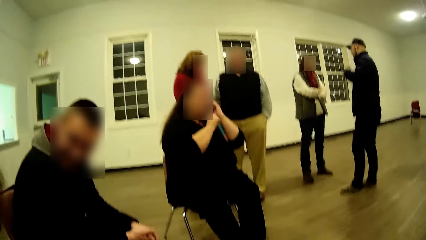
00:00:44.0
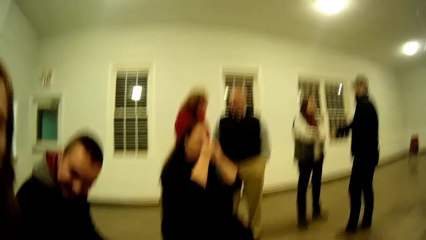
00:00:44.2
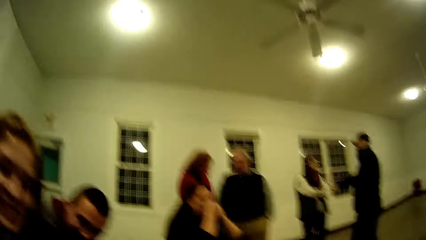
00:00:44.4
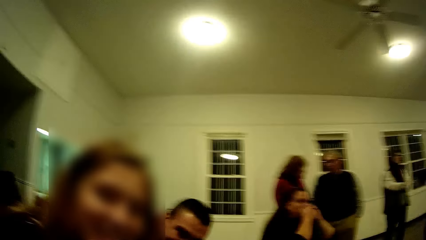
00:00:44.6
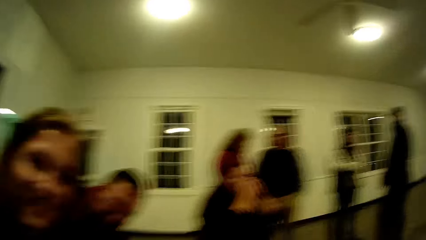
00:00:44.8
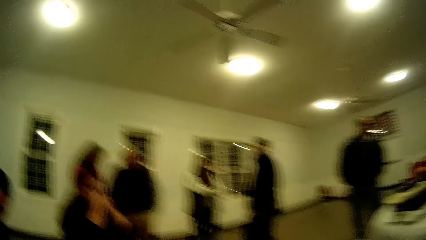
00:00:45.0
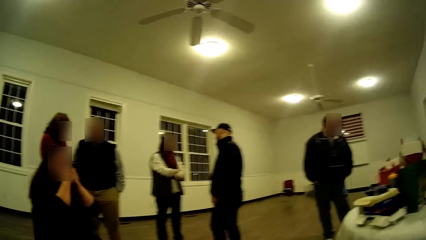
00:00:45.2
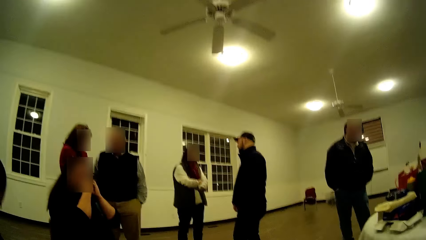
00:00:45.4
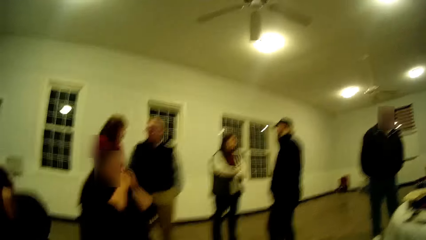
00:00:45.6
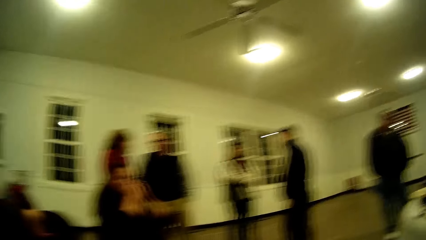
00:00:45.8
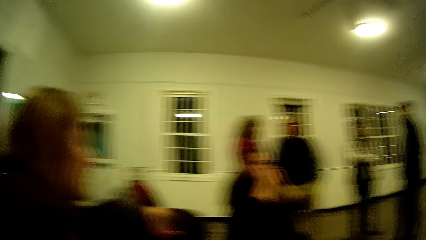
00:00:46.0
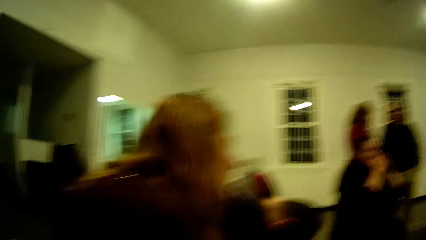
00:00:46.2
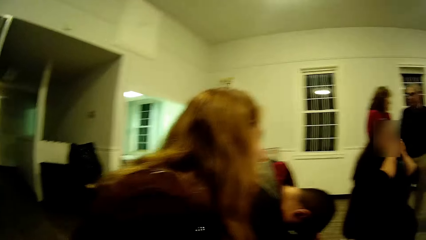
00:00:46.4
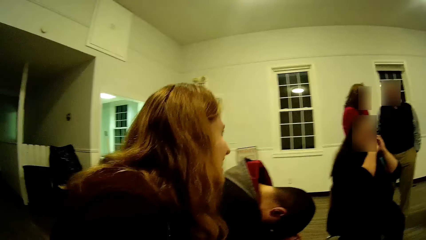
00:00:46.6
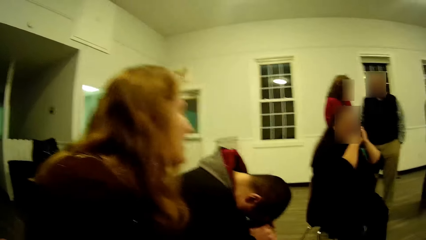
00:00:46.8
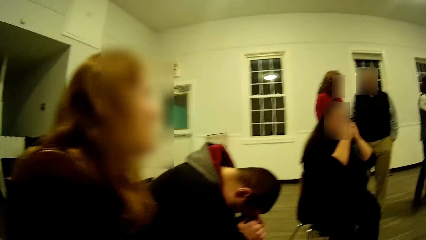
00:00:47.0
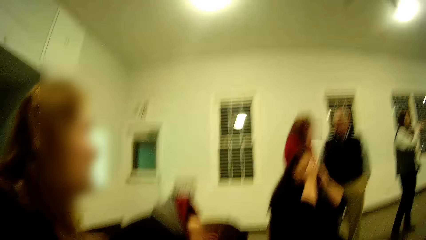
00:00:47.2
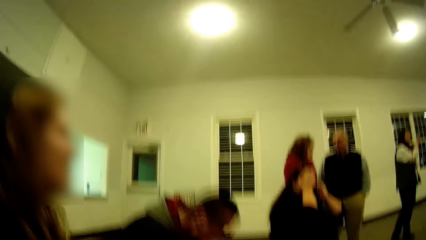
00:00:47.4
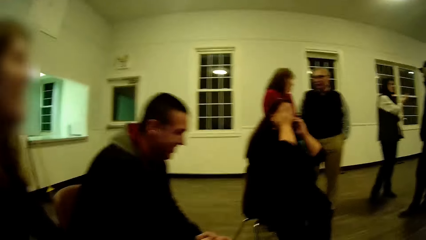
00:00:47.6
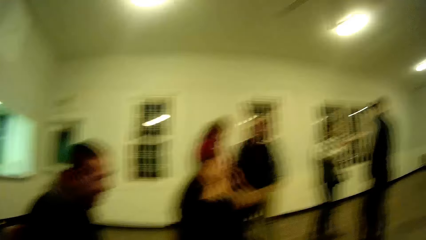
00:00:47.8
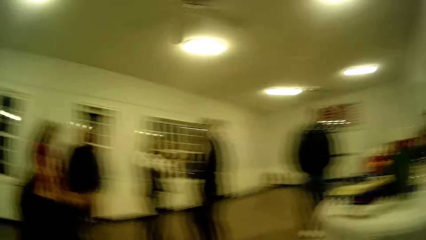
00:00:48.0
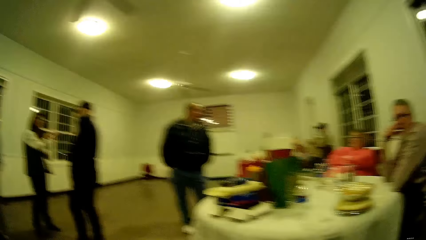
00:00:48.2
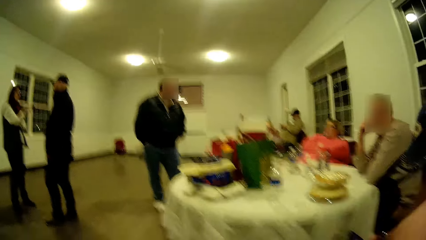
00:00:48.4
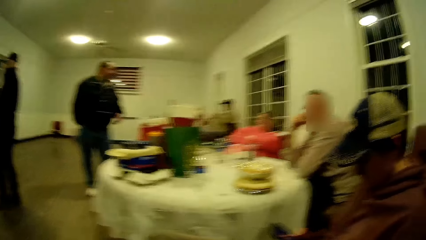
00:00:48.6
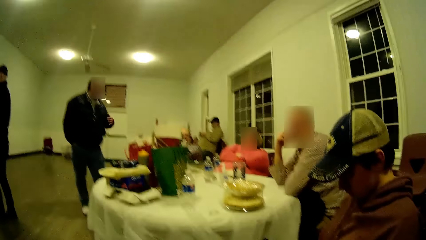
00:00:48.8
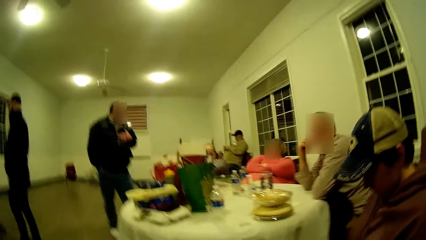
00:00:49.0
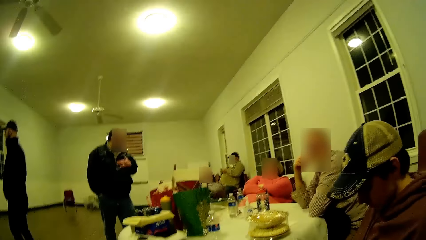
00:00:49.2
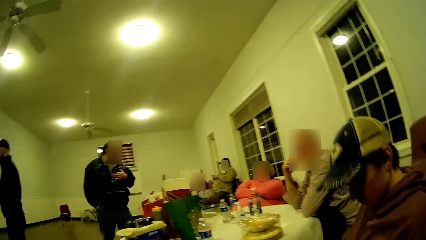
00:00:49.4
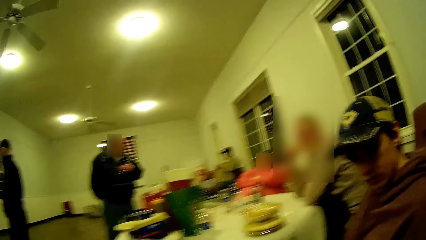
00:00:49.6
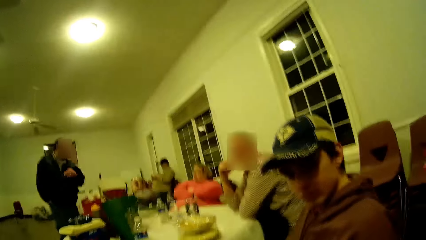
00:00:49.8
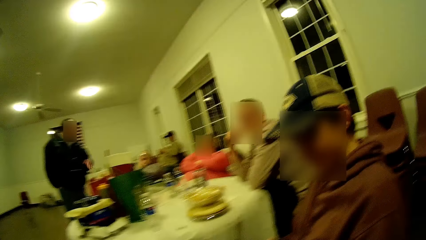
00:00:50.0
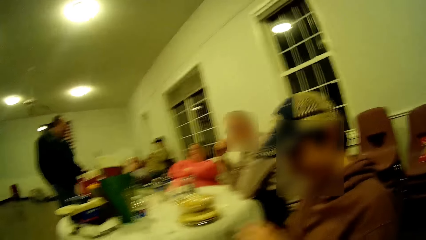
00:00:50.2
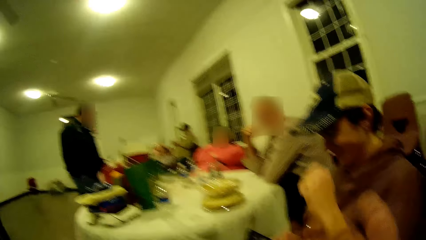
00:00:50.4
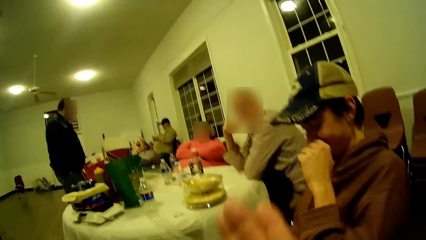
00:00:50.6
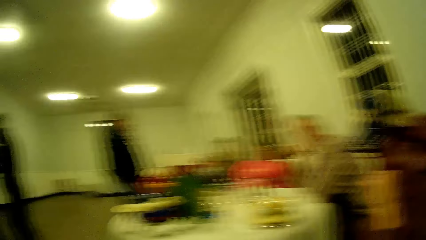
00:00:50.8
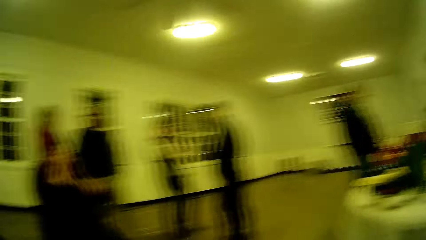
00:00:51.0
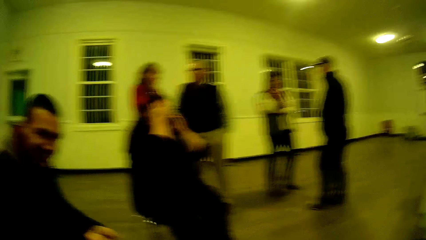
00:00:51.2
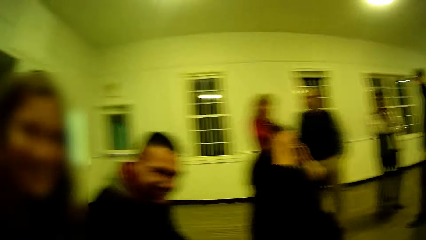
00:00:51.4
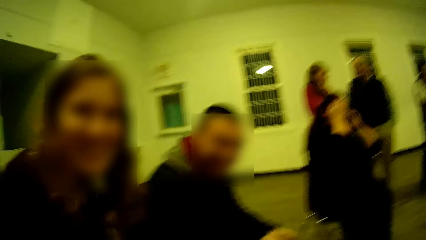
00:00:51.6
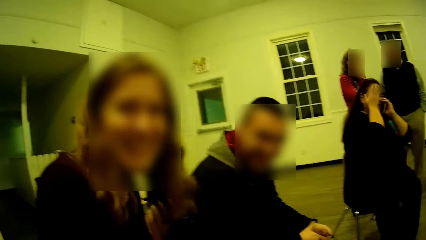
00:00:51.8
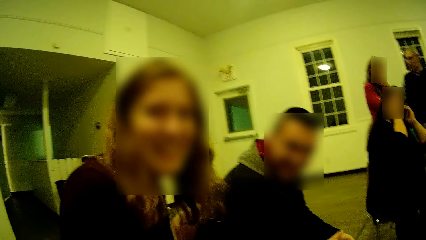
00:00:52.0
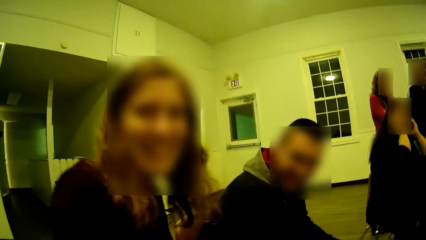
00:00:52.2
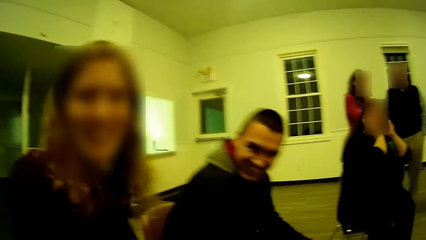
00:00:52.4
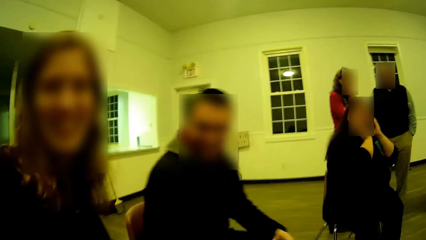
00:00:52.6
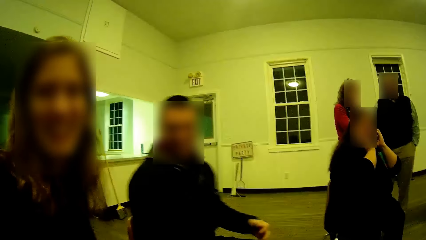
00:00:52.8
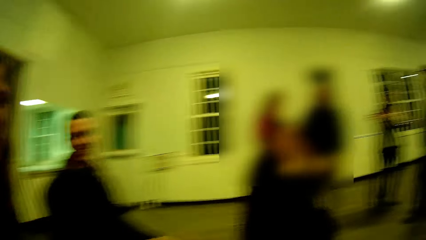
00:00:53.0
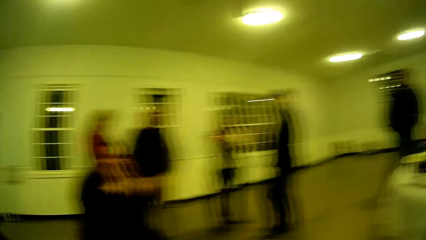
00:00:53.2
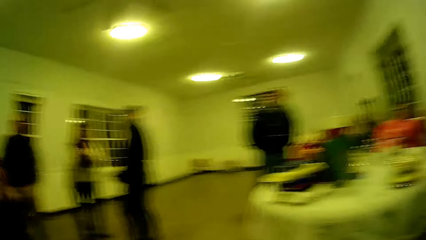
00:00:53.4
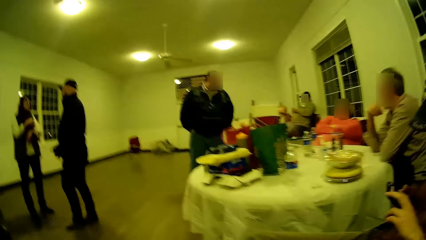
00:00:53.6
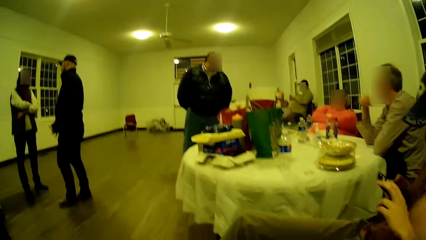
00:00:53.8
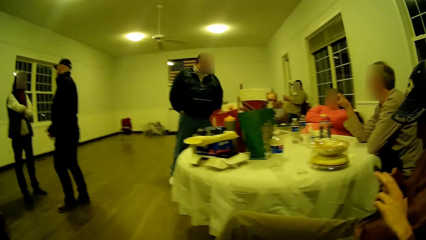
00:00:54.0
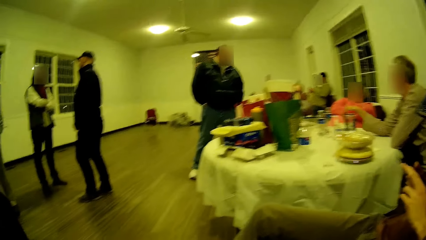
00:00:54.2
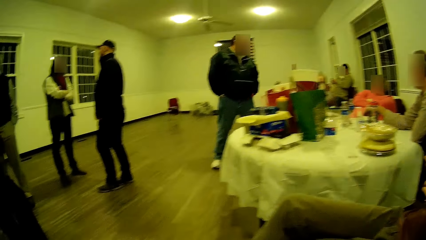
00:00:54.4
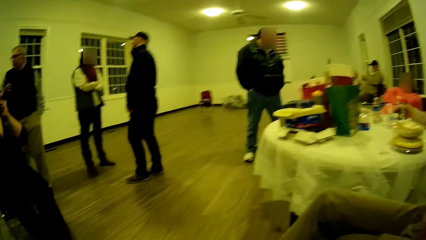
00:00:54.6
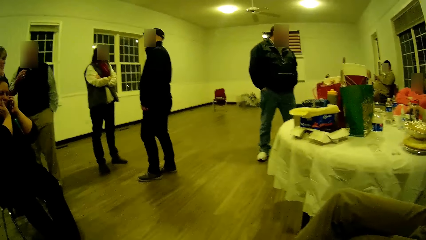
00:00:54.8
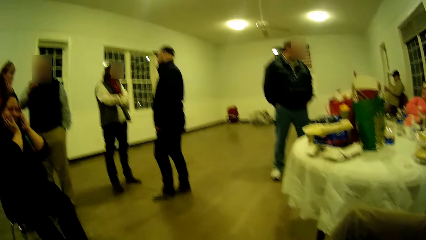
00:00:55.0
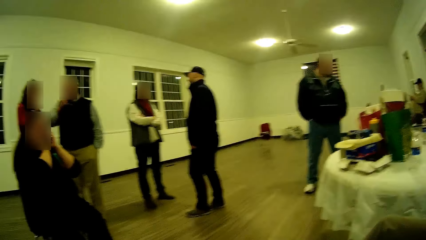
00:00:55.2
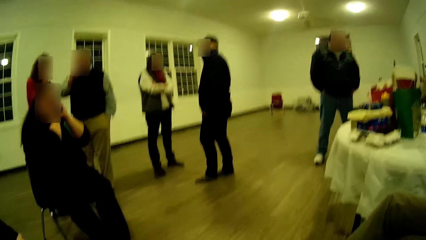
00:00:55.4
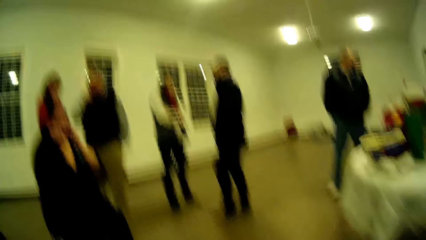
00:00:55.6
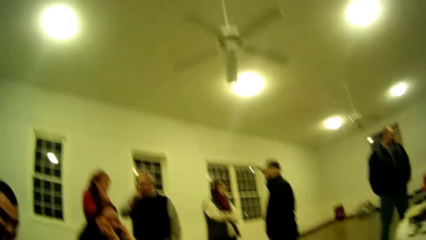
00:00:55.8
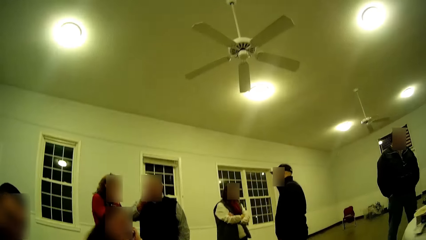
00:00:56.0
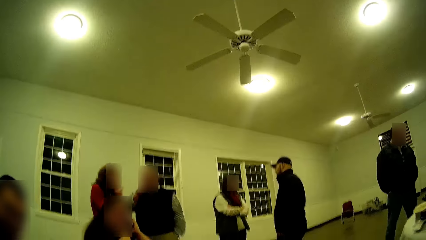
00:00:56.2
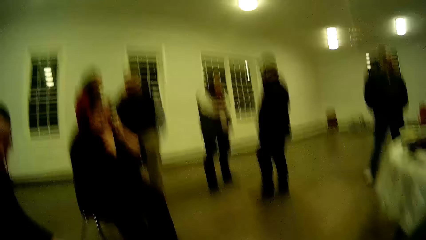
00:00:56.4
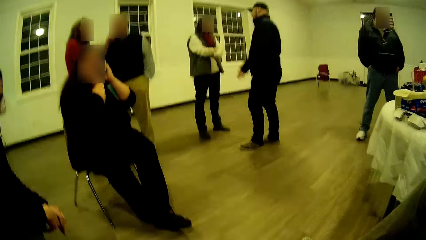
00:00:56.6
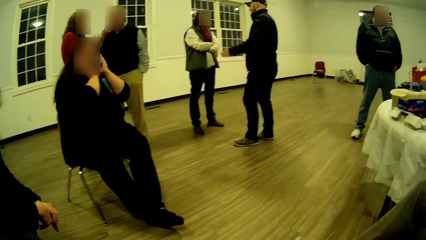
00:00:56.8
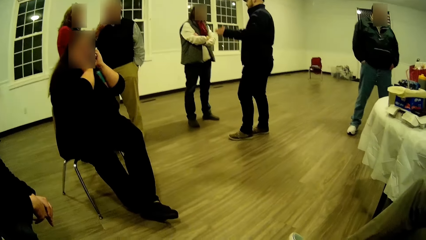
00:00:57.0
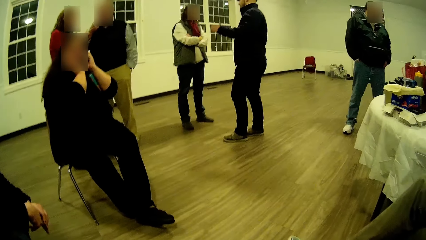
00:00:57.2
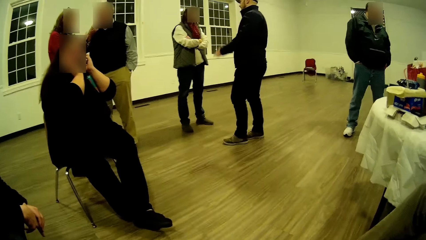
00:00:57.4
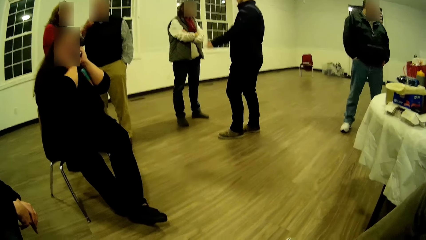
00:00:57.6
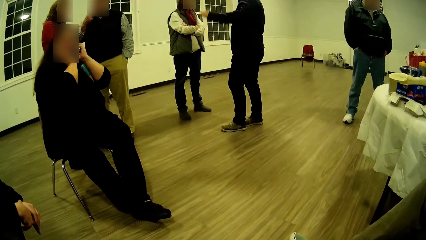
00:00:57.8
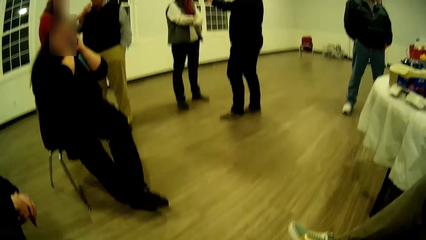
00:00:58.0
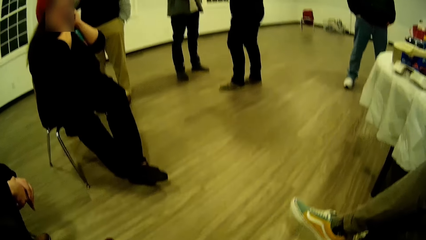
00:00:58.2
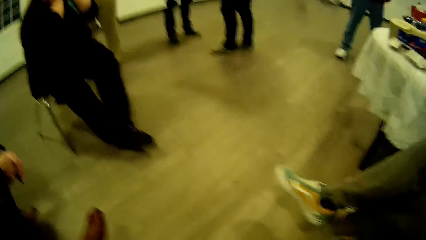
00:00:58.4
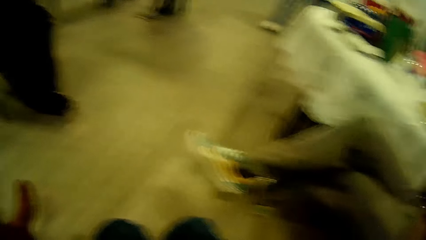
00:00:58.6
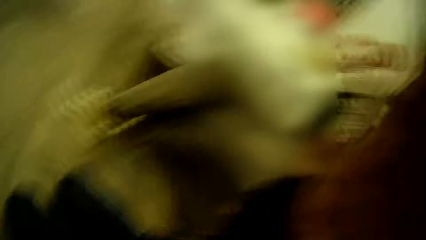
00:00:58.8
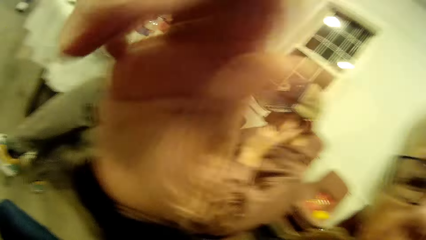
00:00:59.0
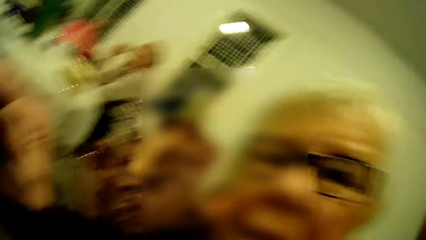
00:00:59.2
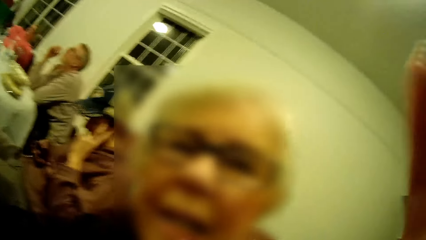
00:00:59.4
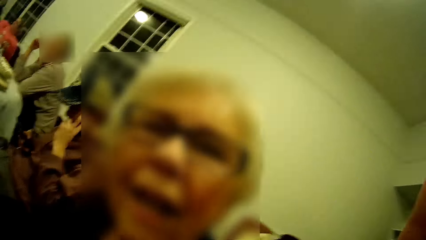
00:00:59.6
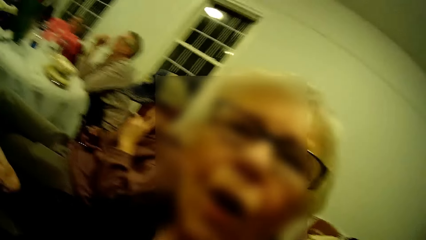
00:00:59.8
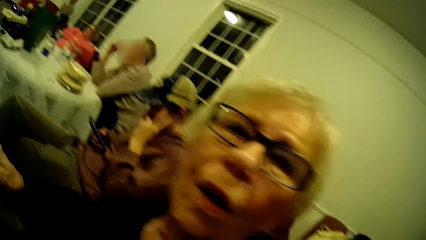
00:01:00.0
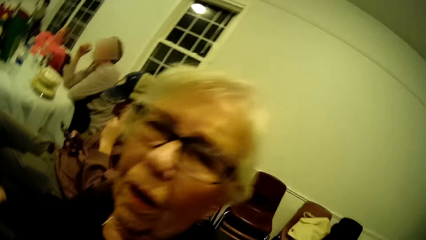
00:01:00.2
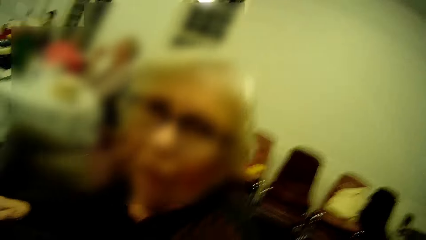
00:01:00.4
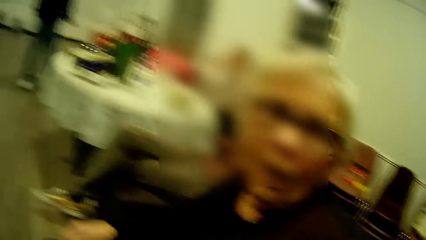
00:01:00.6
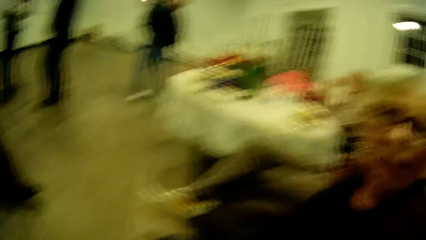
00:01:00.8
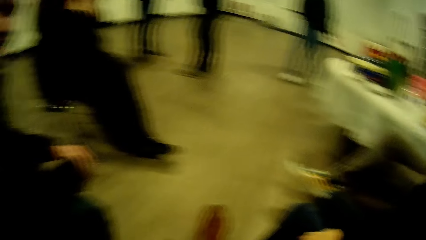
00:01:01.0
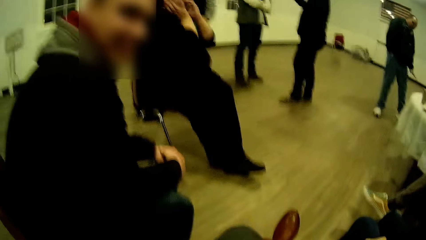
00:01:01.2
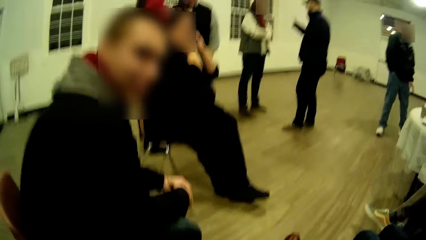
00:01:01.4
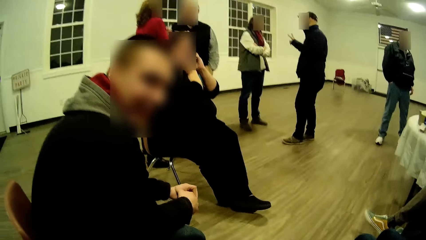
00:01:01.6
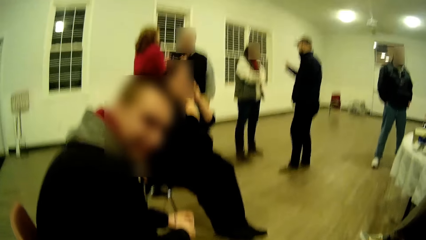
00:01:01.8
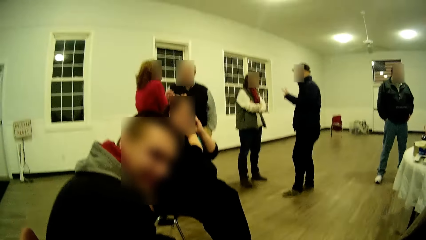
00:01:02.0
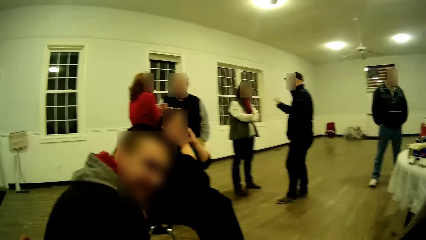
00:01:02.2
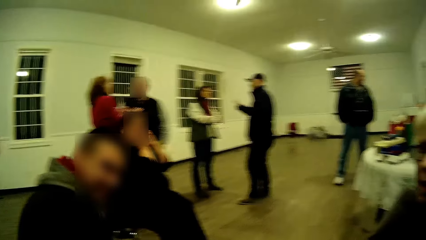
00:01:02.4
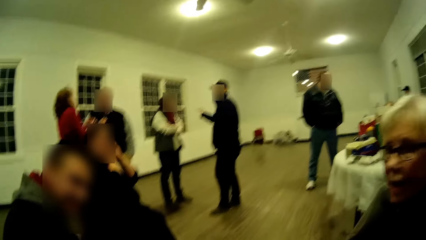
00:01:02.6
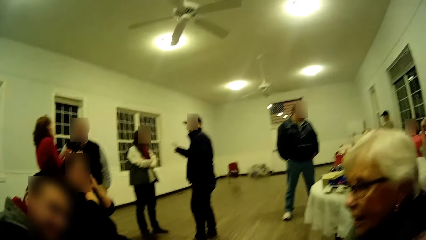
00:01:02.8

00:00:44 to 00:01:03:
The camera wearer puts their hand on the knee. They talk. They move their head around. The man laughs and bends. The other woman bends down. Another man looks at the camera. The camera wearer moves their hand. The first man straightens. The camera wearer talks to a person. The person laughs and puts his hand on the cheek. The camera wearer looks around. They talk. The first man laughs. The woman points her hand. Another person laughs. The woman talks to the camera wearer. The woman looks at the camera. The first man replies to the woman.
